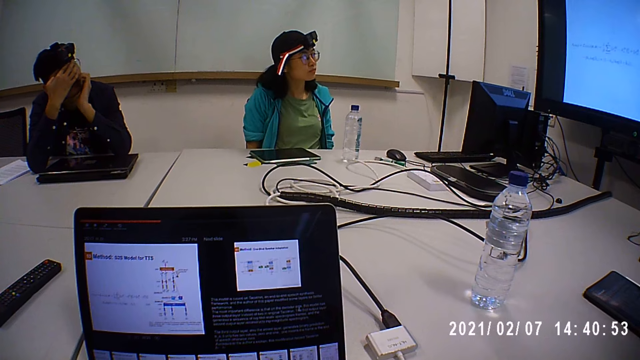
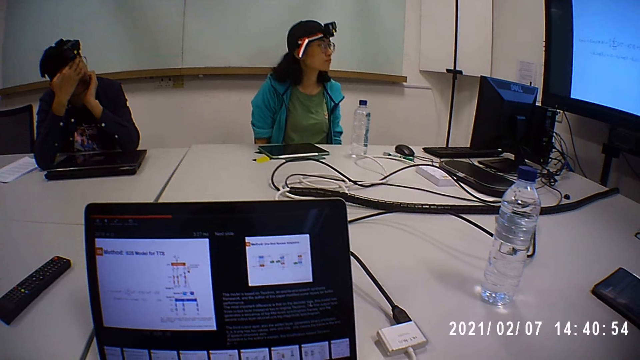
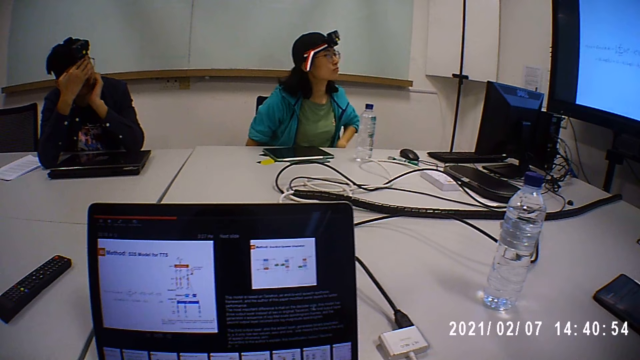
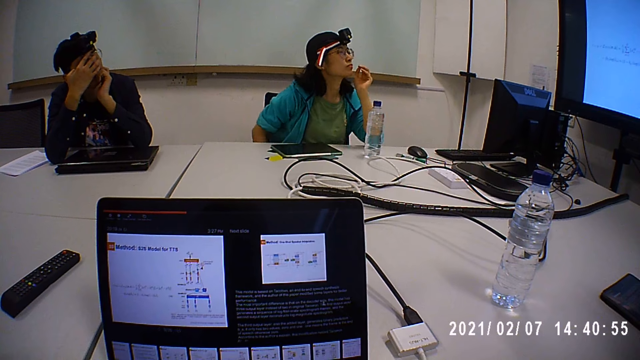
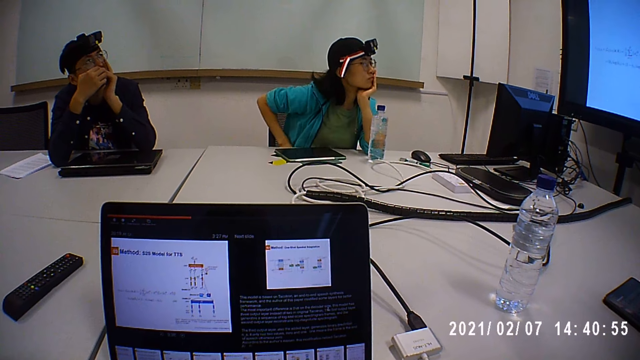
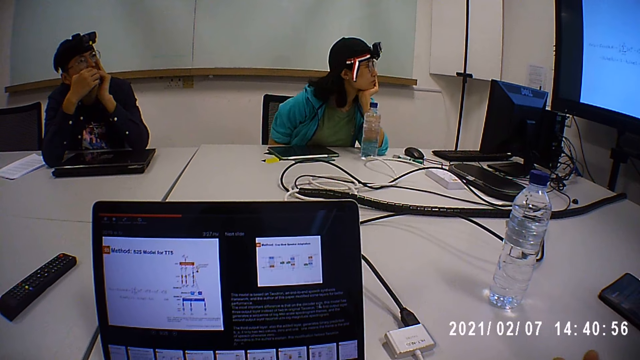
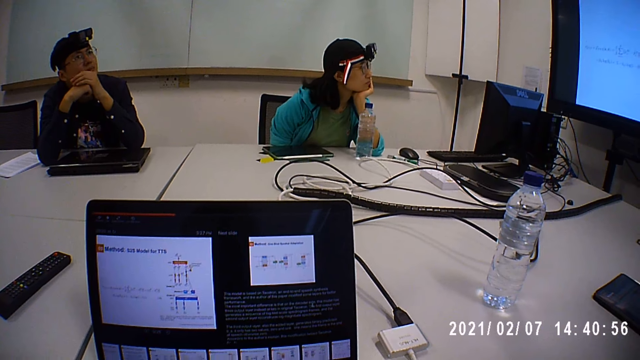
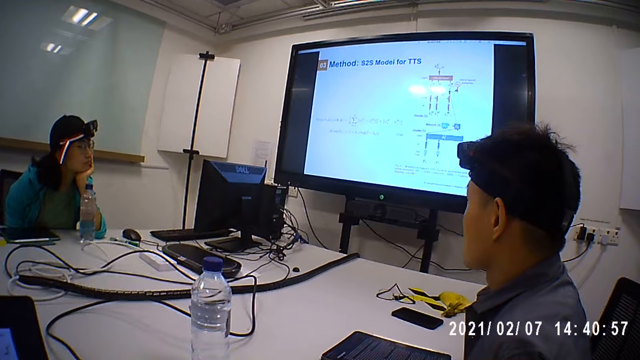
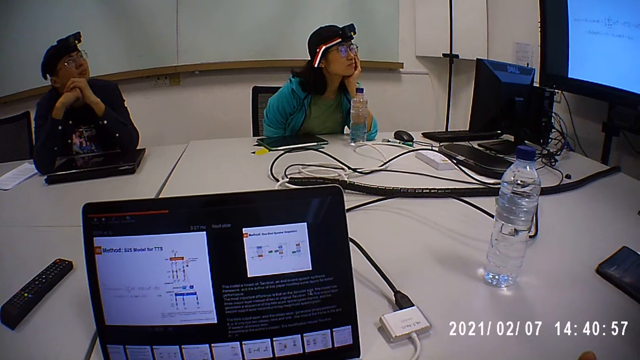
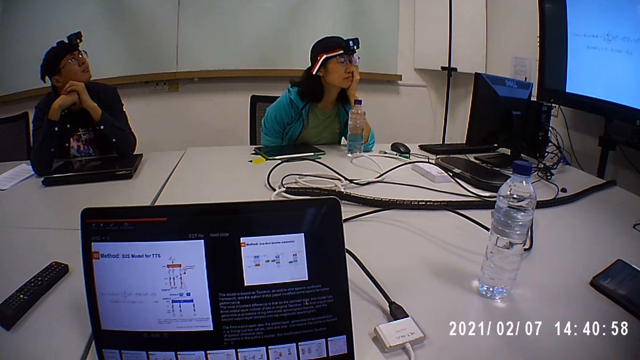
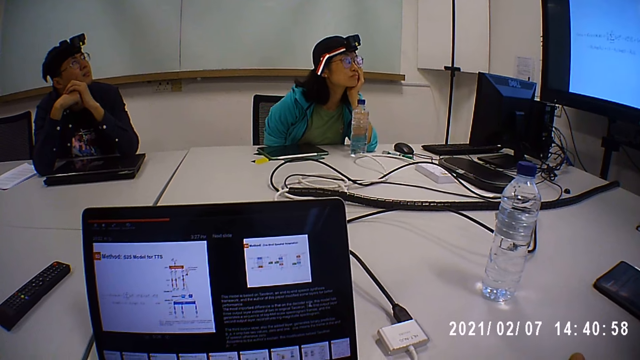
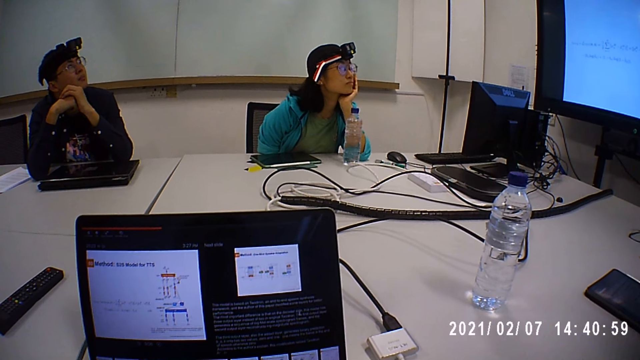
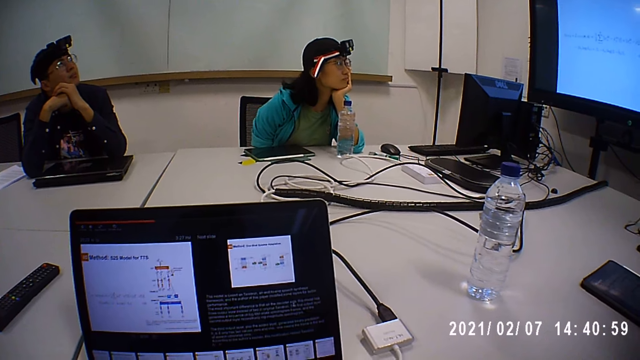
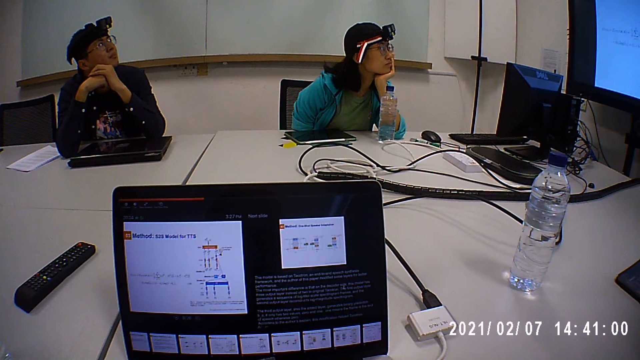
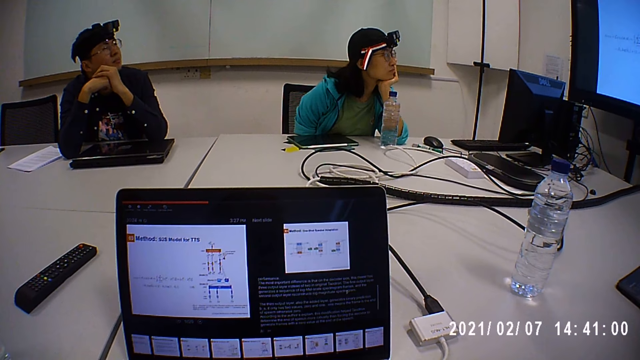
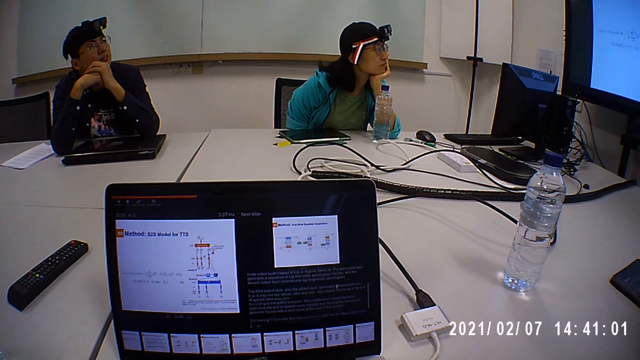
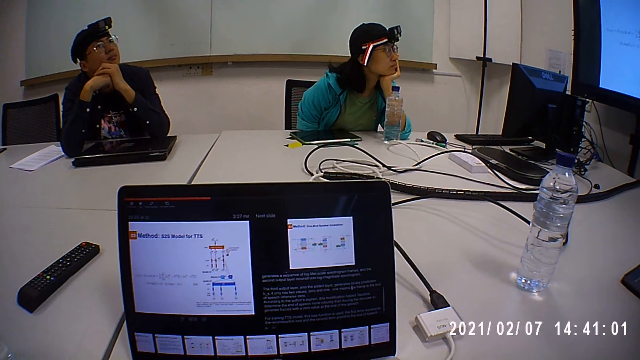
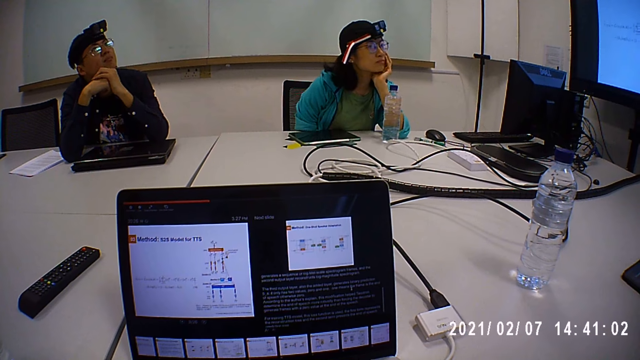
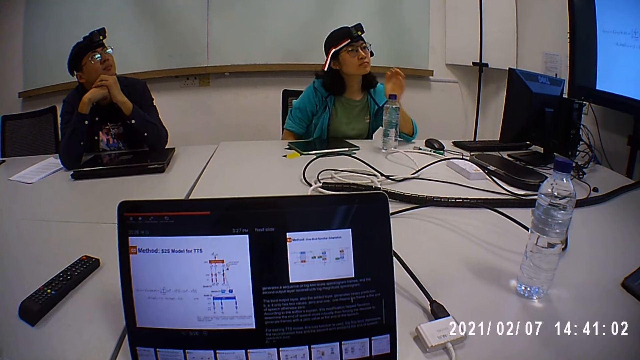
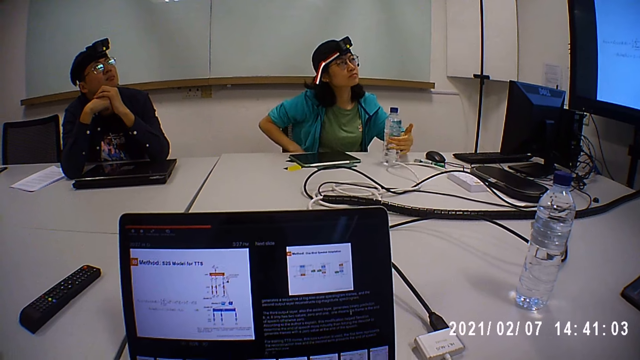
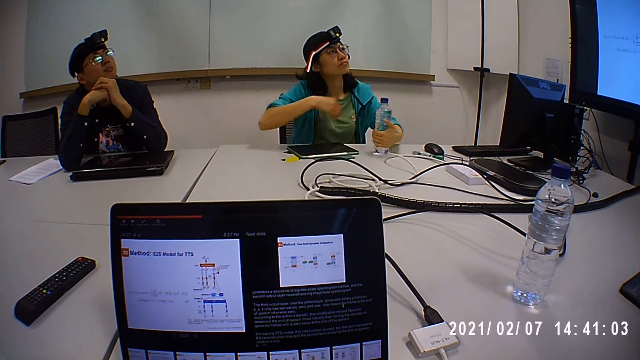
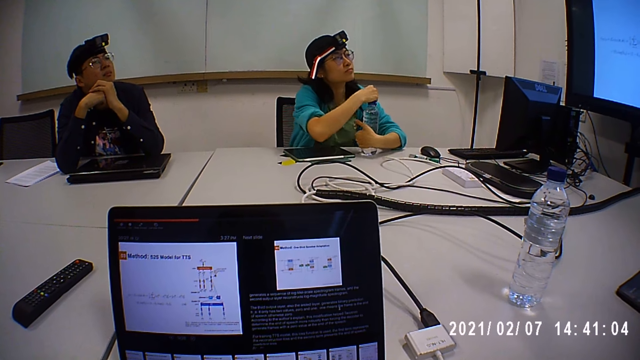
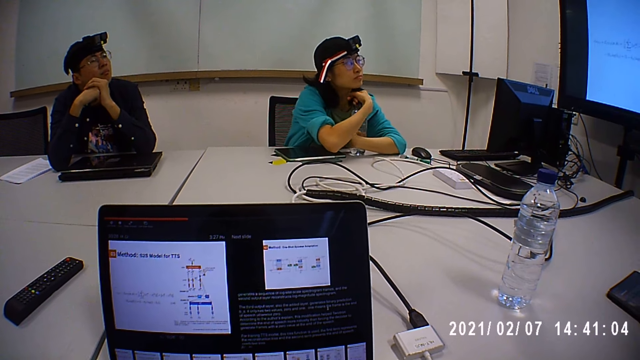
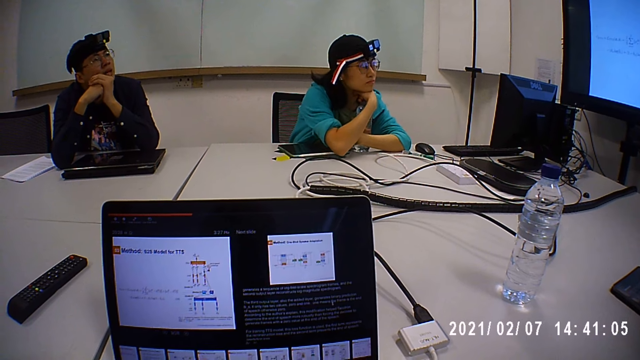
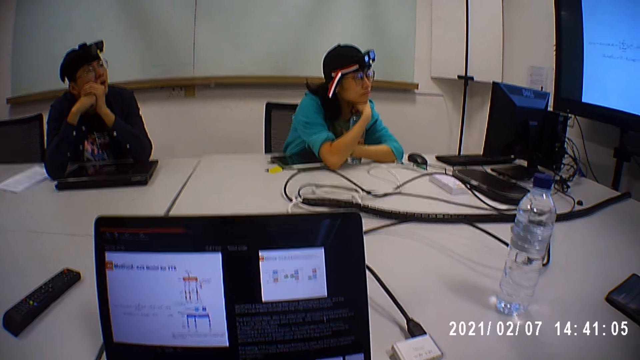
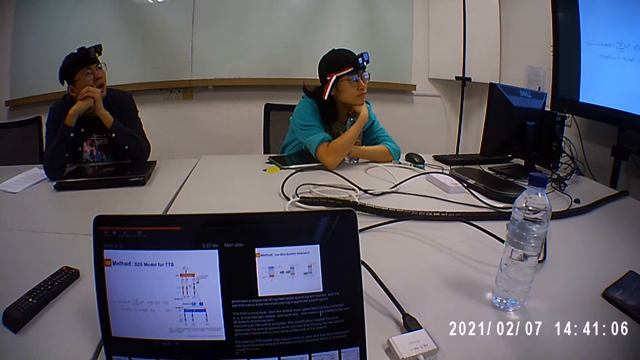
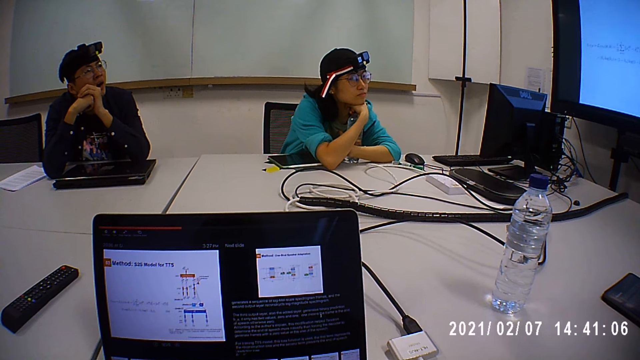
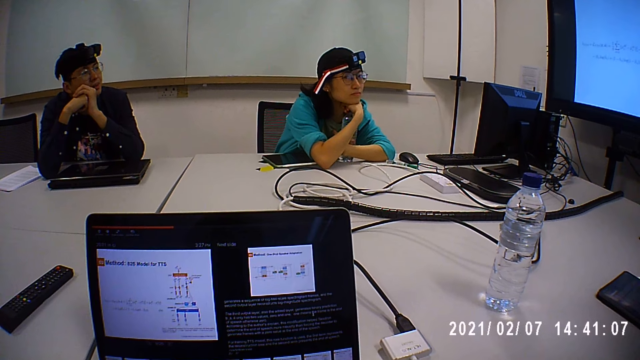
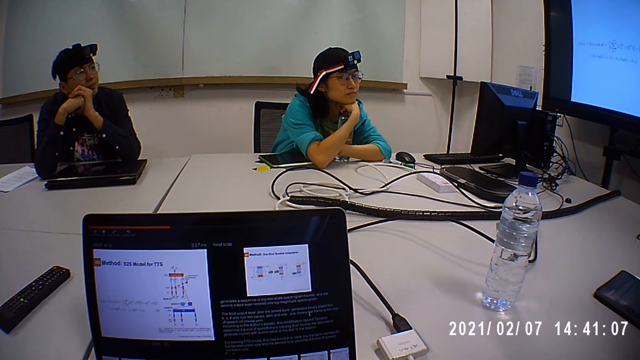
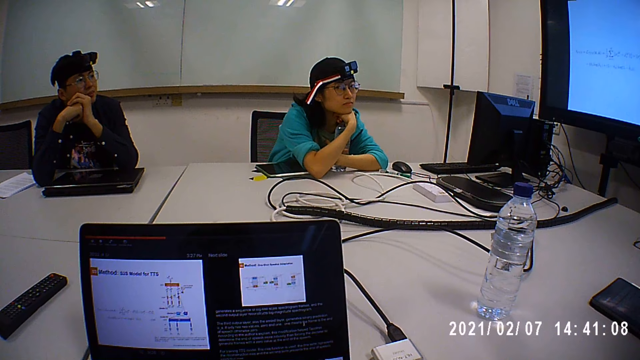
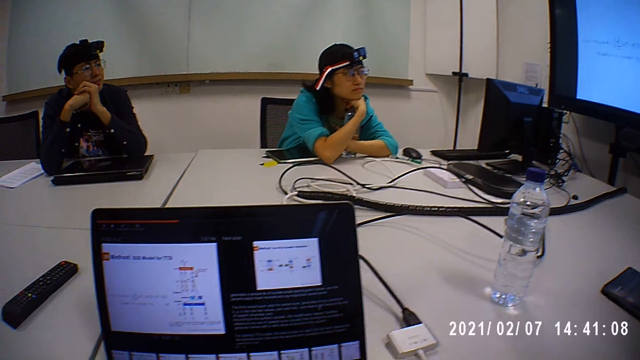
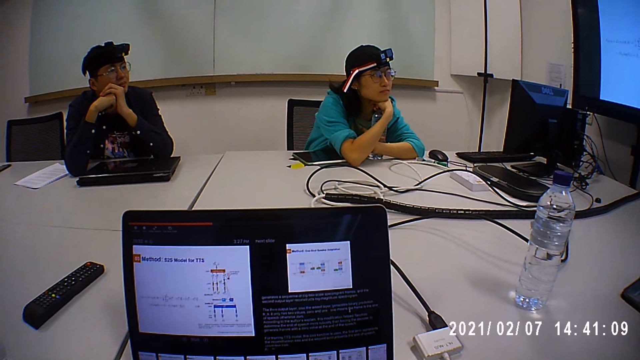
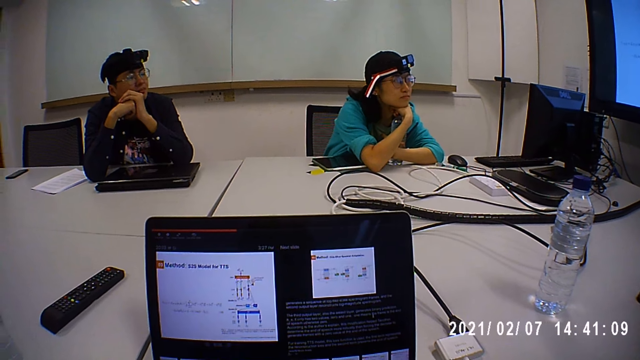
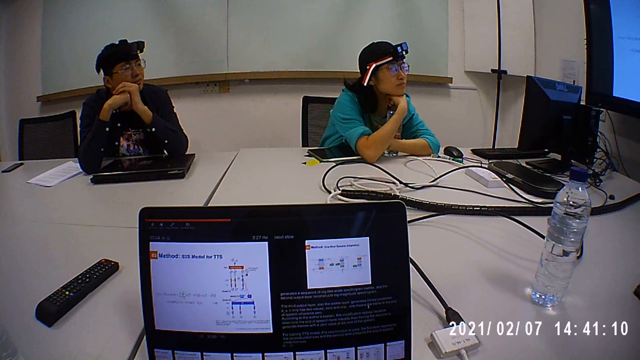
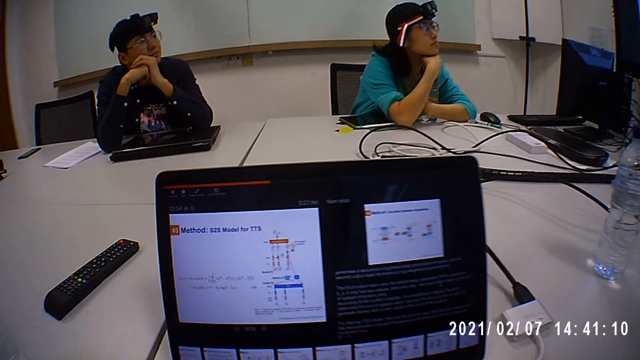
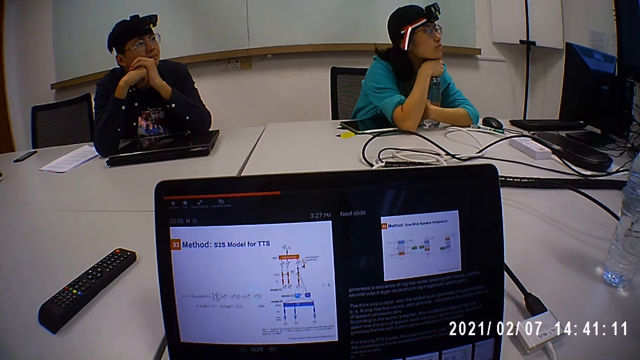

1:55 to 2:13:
The lady moves on the chair. She places her arm on the table. She pulls the water bottle on the table. She holds the water bottle with her hands on the table.

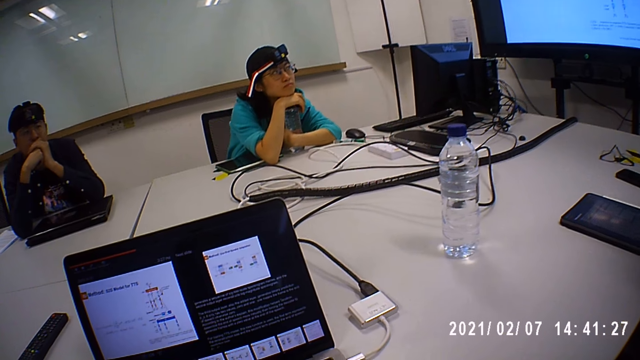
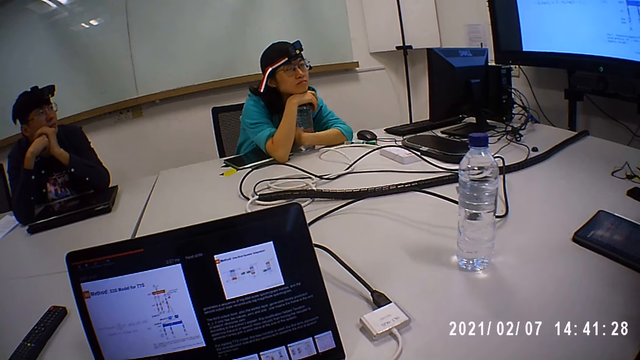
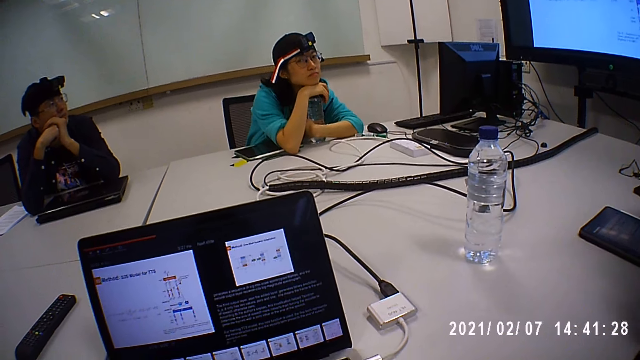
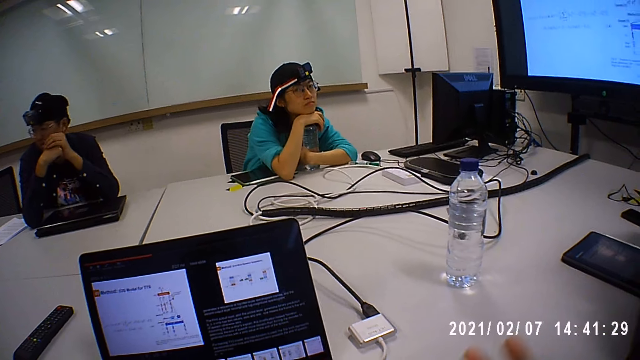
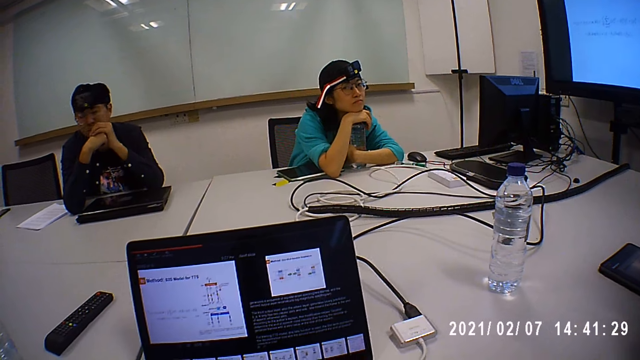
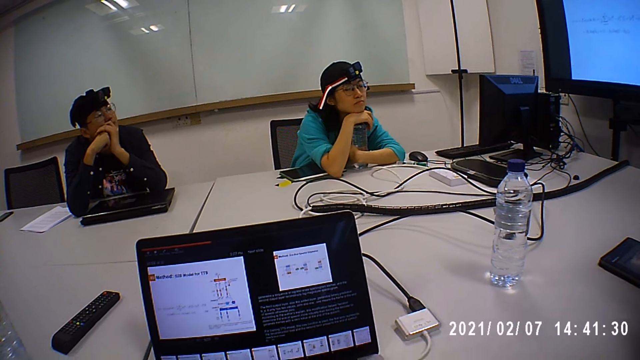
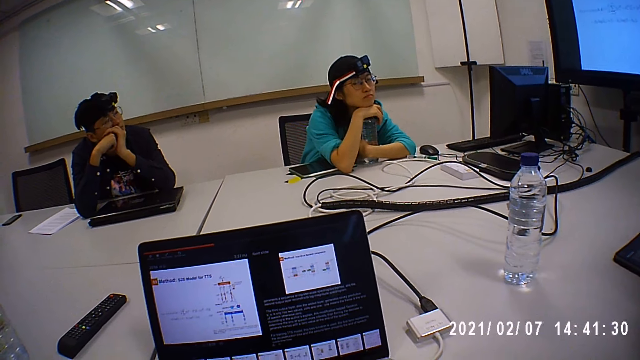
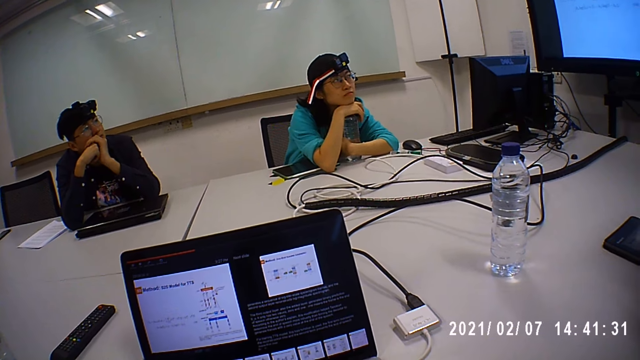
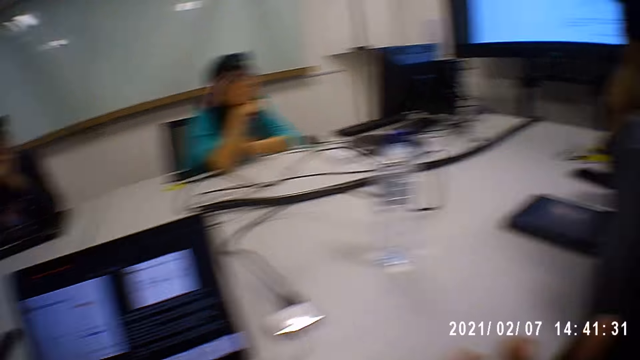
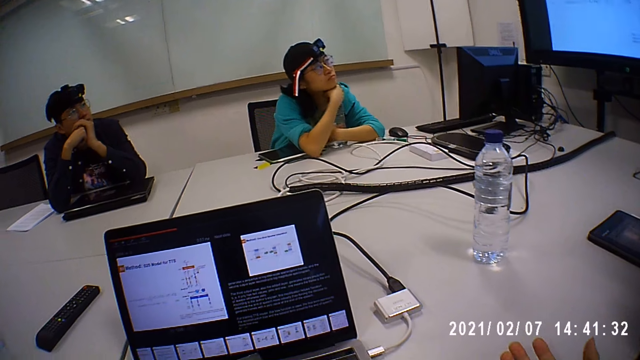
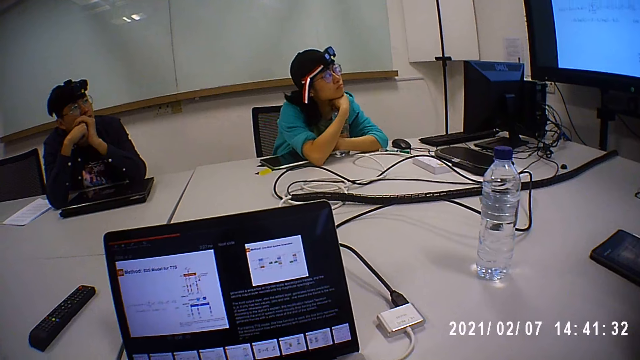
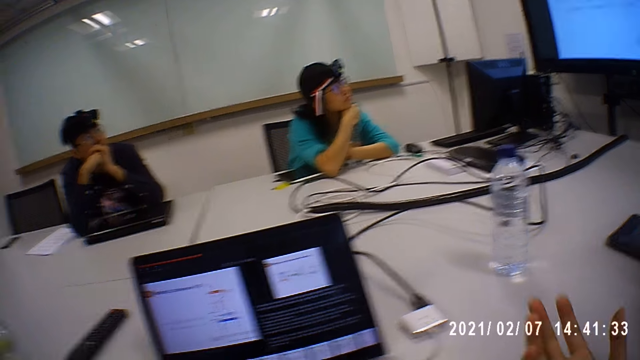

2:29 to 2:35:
The camera wearer waves his hand in the air.
